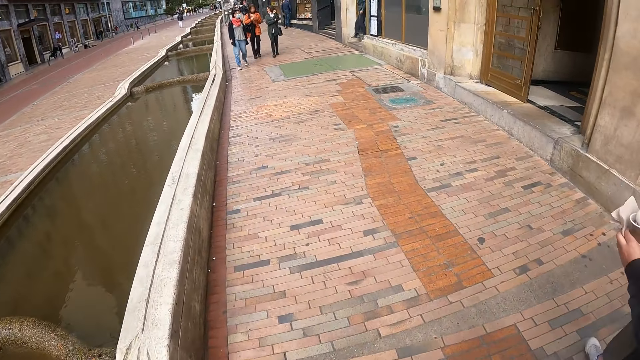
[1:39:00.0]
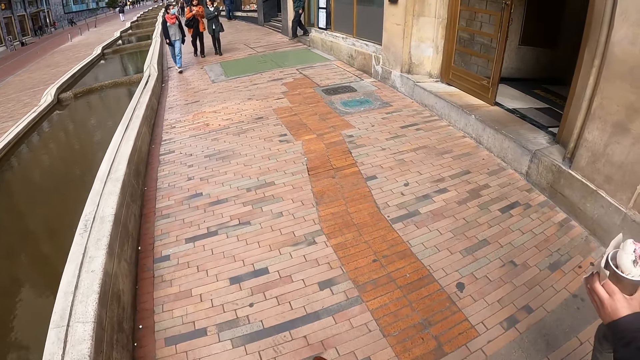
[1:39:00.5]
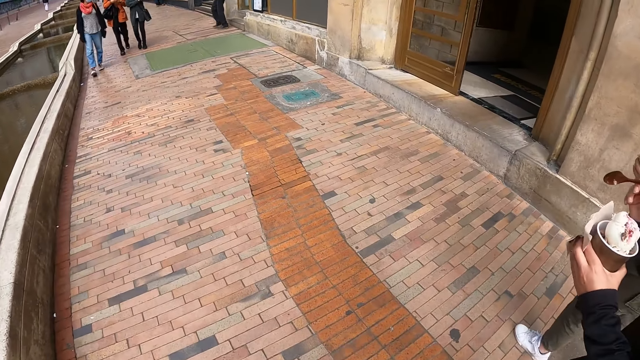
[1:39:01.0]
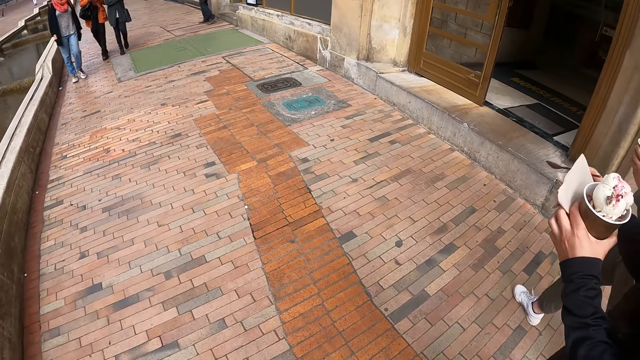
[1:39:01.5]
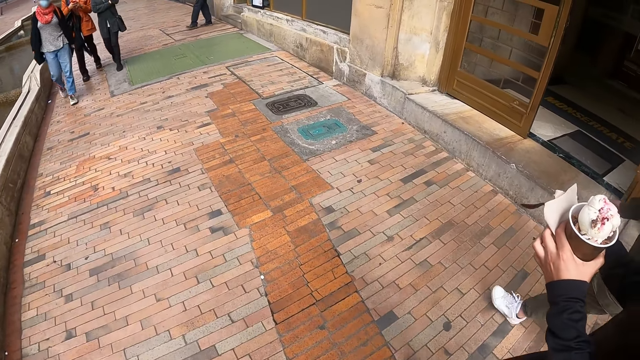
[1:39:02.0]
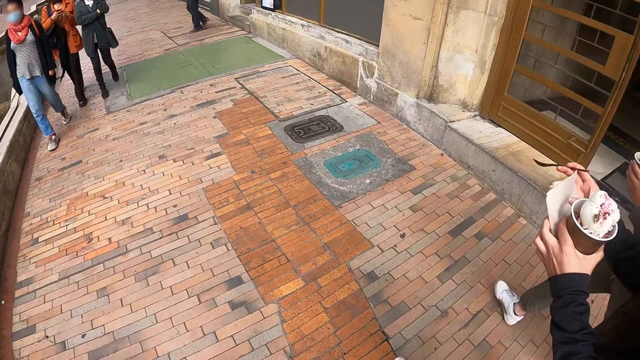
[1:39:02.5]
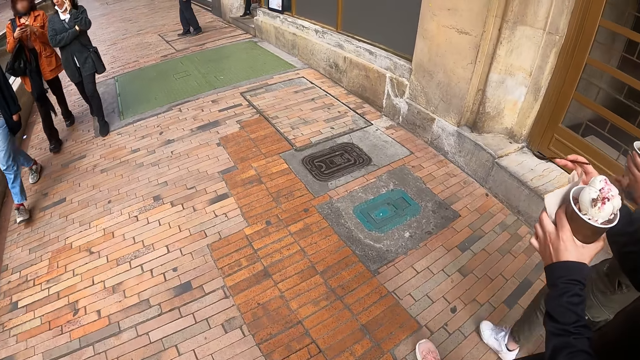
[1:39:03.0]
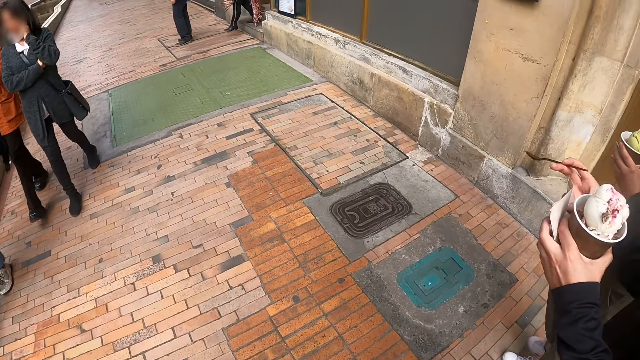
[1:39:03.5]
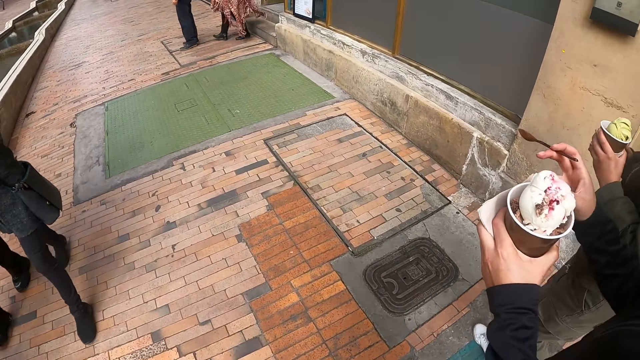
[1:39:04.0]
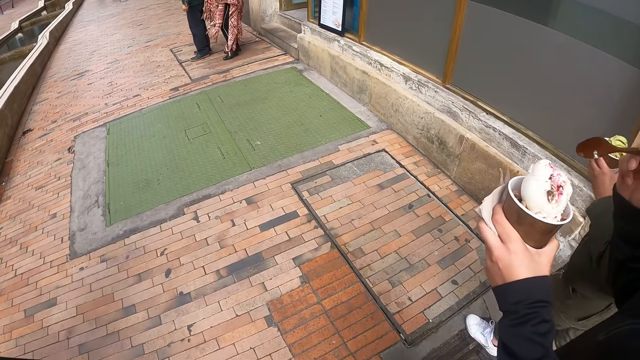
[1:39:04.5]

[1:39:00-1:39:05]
The camera wearer walks out on the road.

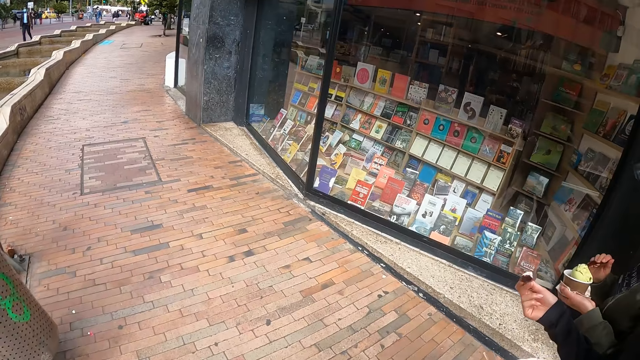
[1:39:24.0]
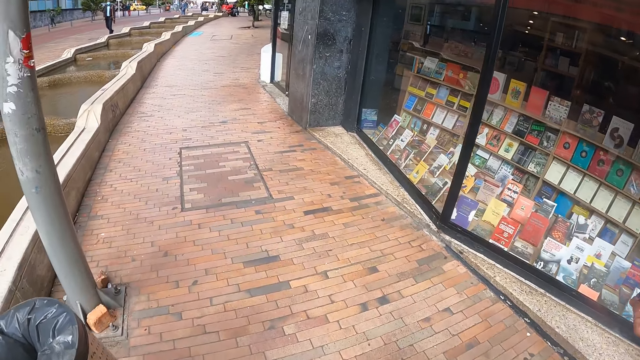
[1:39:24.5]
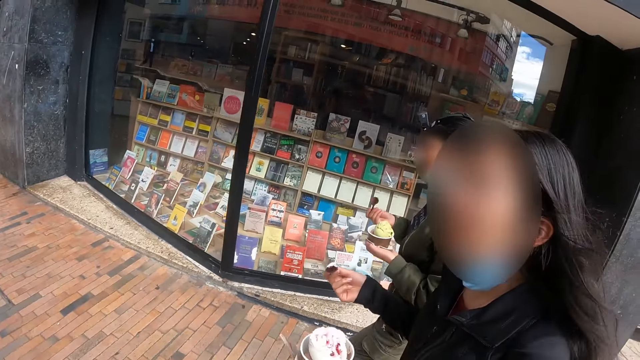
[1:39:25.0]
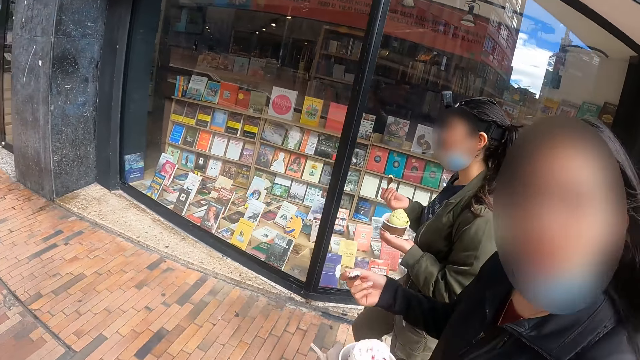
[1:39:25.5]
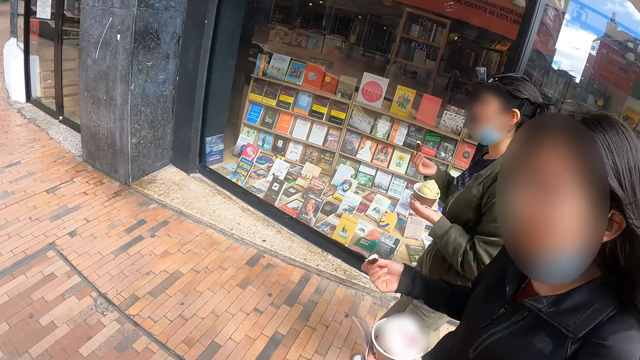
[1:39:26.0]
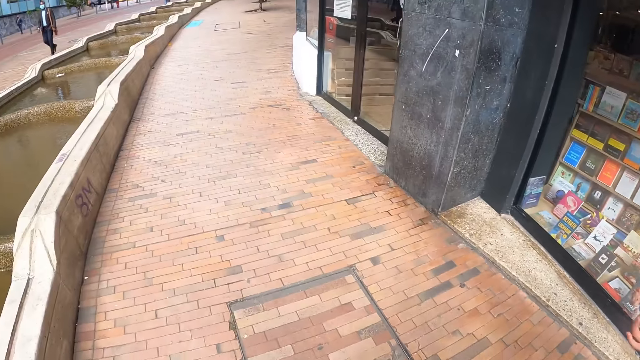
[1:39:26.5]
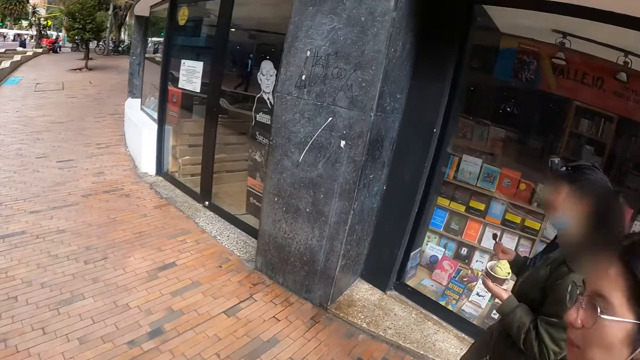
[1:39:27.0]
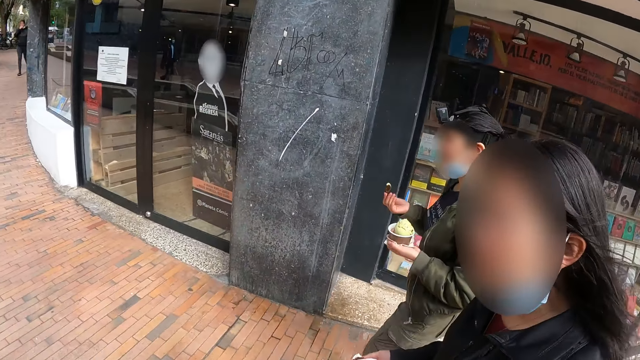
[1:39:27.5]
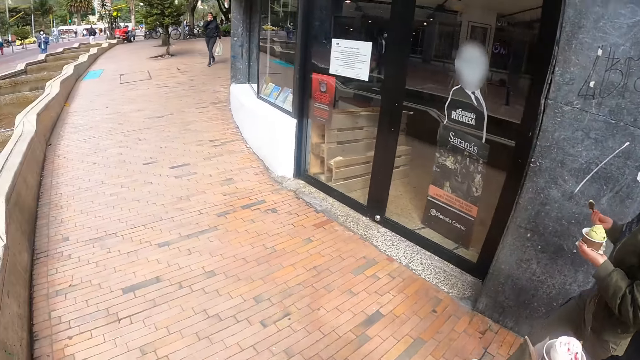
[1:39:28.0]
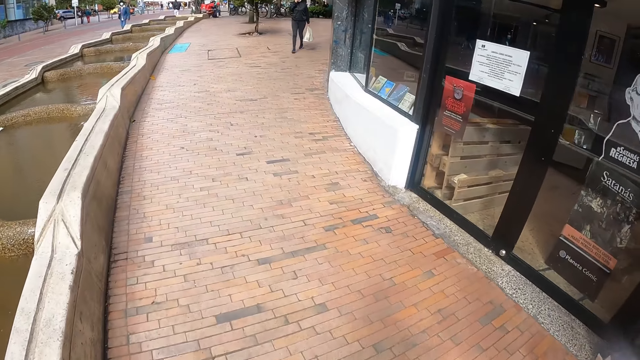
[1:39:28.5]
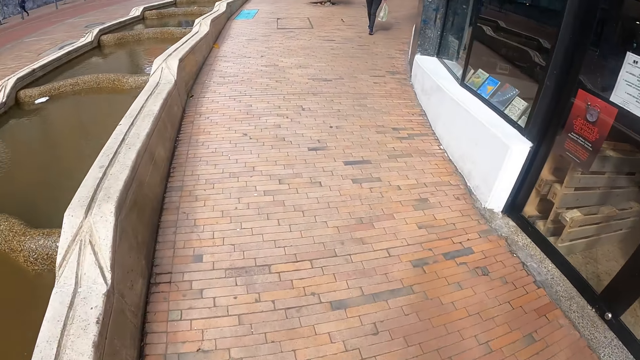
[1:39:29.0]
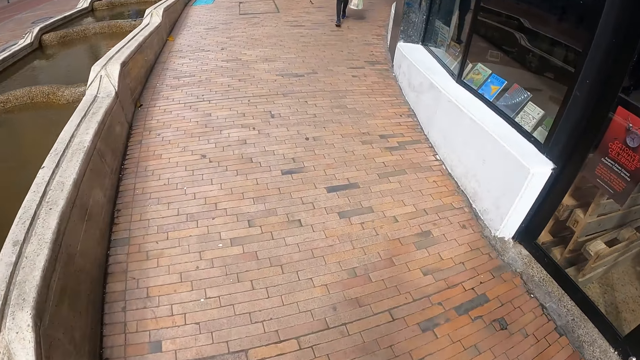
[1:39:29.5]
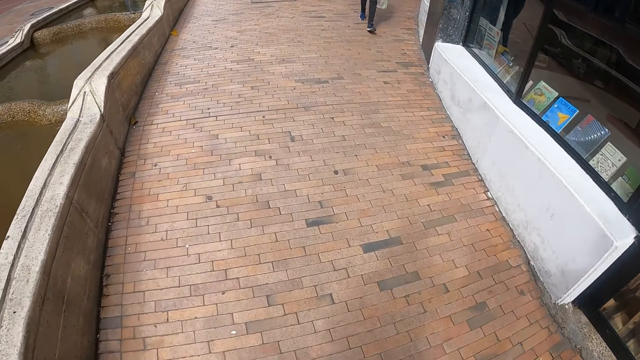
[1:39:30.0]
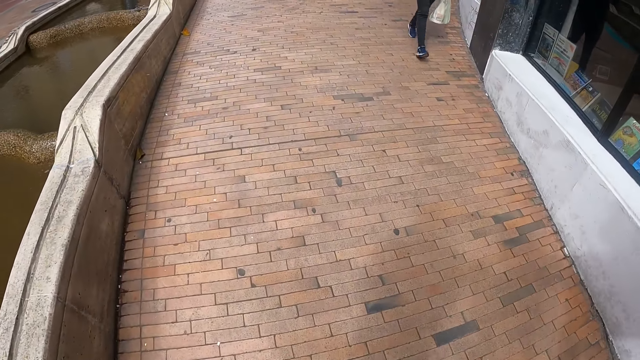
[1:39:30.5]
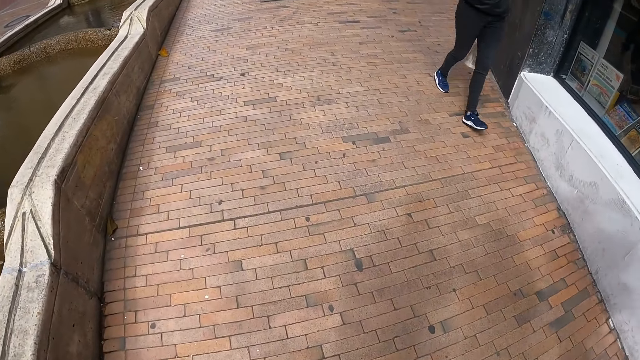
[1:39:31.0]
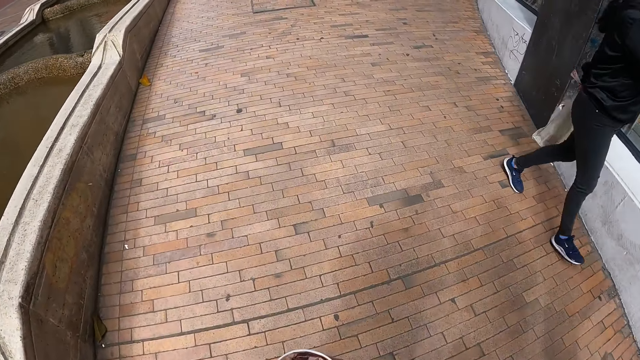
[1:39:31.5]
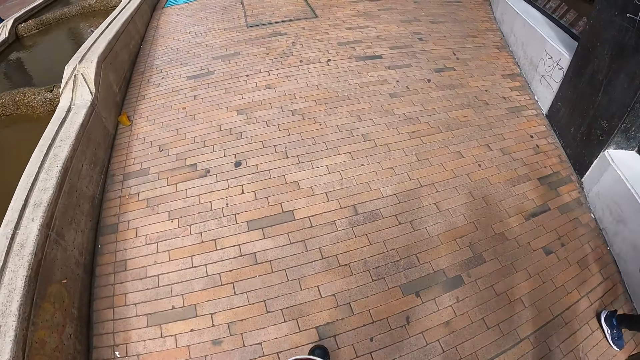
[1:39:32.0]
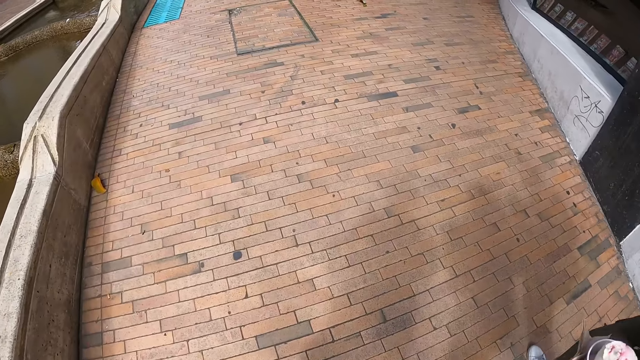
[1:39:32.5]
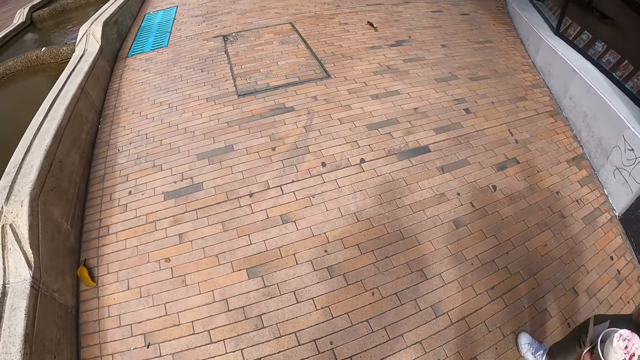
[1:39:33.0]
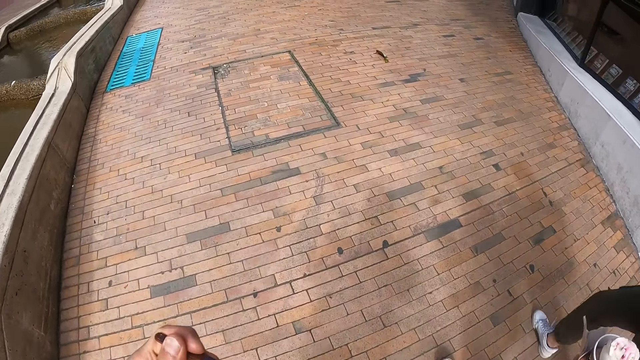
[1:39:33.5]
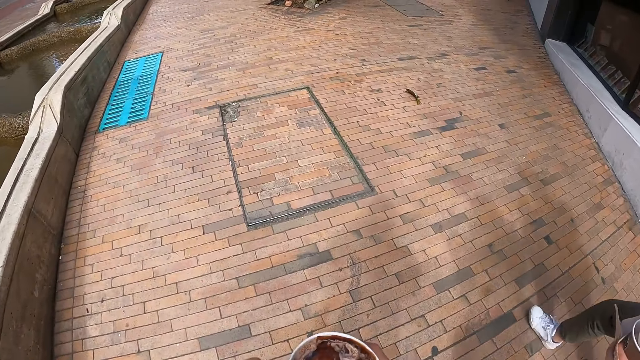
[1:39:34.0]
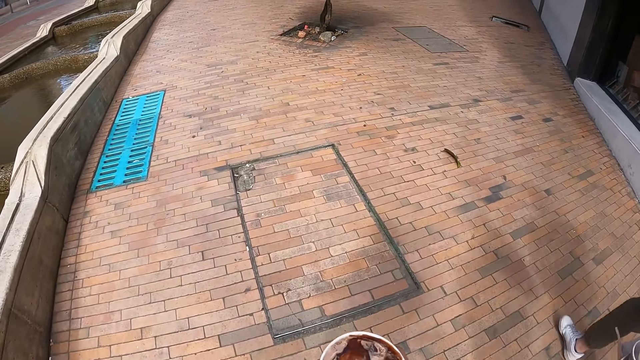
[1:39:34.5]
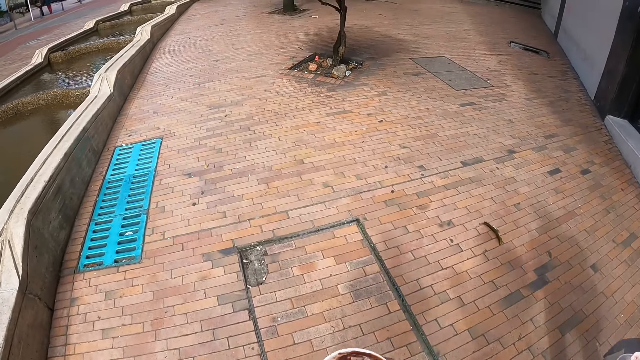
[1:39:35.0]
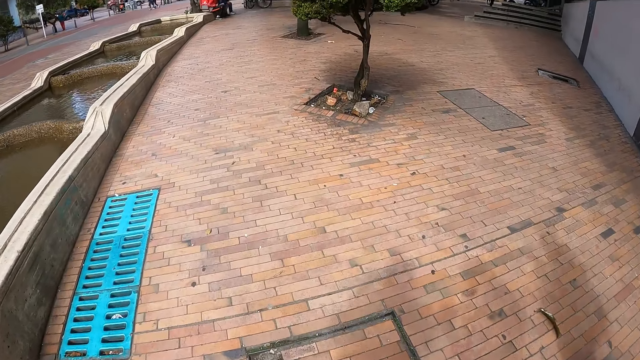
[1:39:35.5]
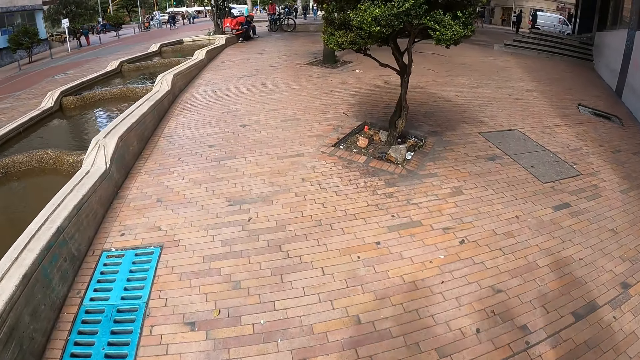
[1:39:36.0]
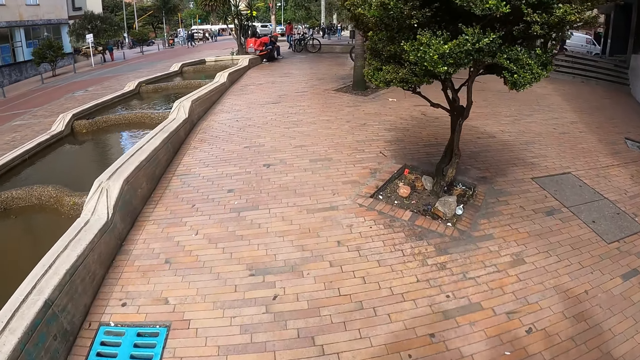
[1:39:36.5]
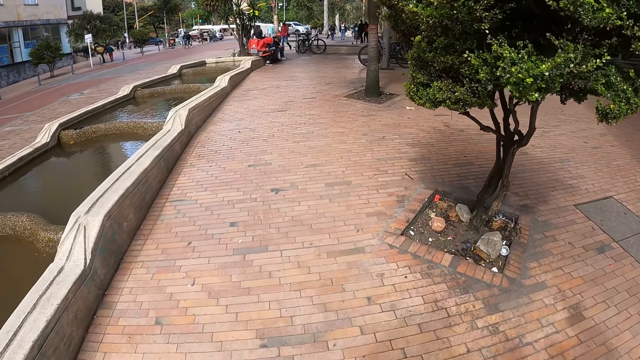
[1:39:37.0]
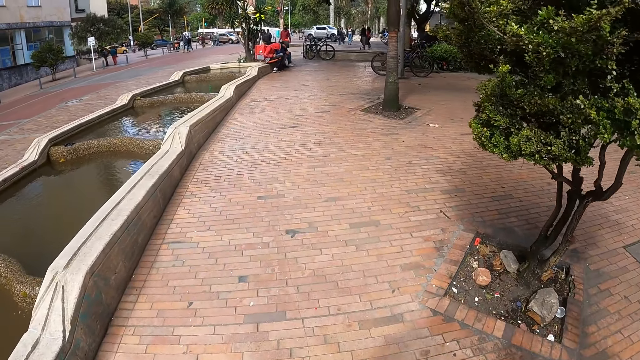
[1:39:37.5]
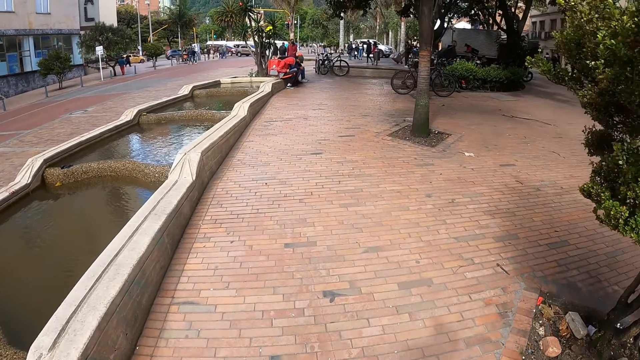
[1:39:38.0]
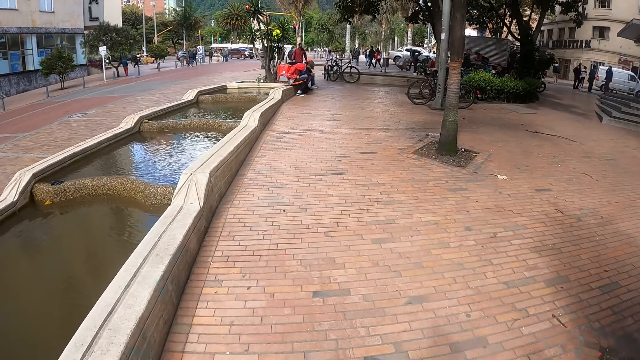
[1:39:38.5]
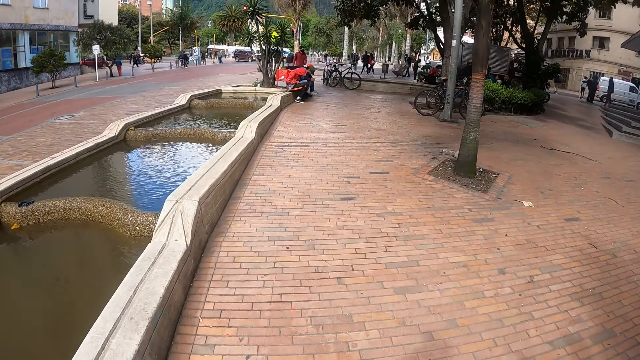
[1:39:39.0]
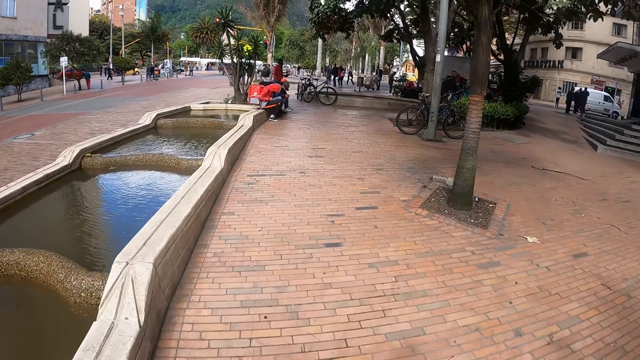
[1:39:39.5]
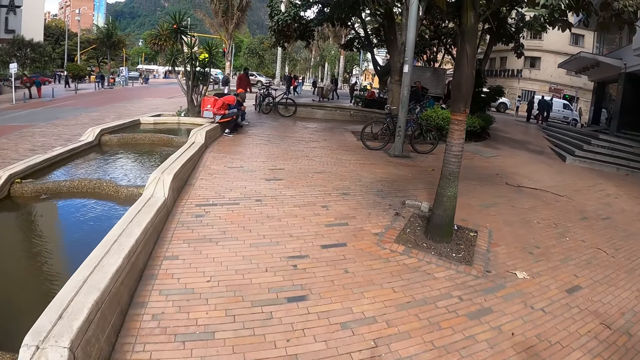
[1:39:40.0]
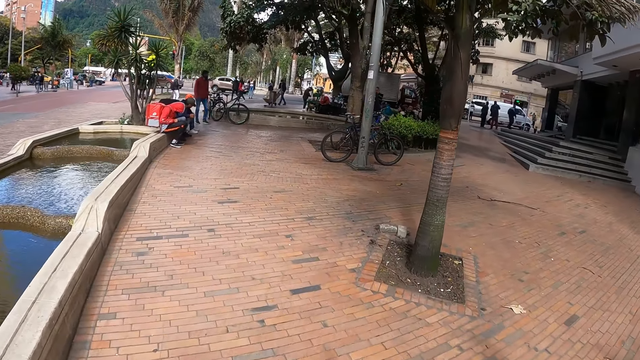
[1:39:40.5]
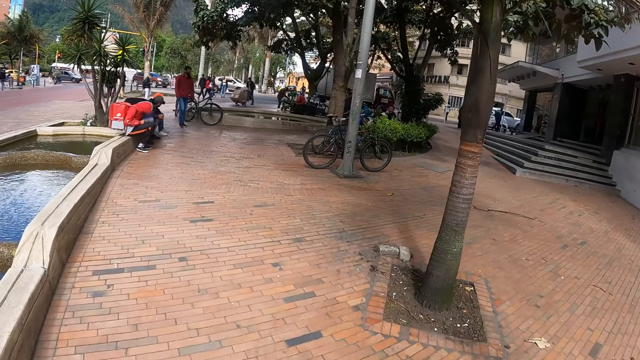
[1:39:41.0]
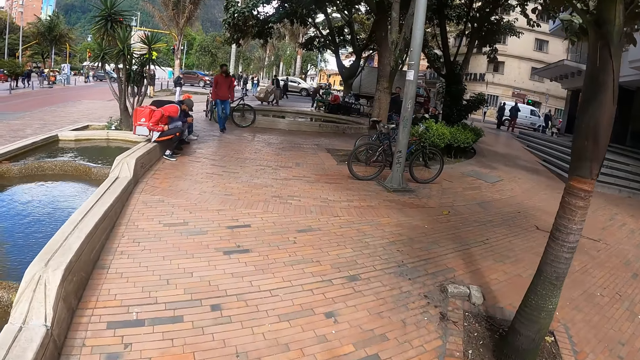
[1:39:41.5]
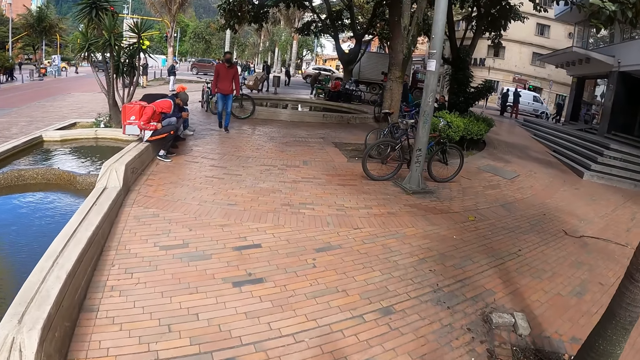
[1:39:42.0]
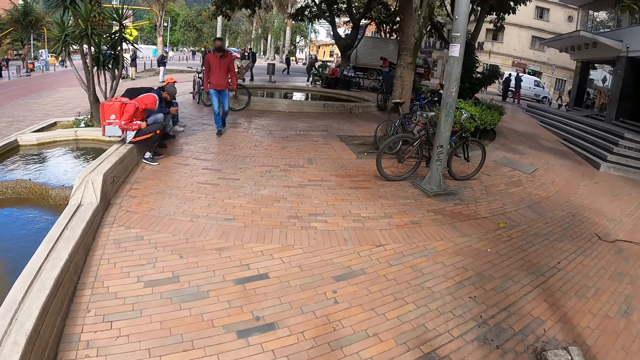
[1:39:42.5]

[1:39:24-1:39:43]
The camera wearer interacts with a lady and another lady. The other lady carries a cup of ice cream. The camera wearer interacts with the first lady. They look around and walk on the street. They scoop ice cream with a spoon. They walk along the street.
